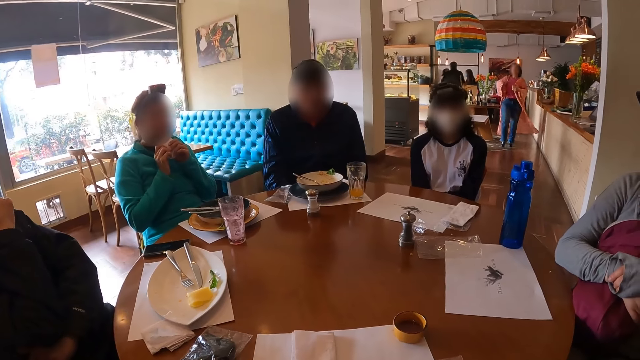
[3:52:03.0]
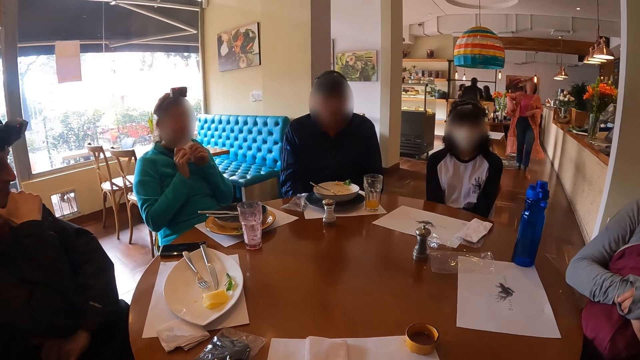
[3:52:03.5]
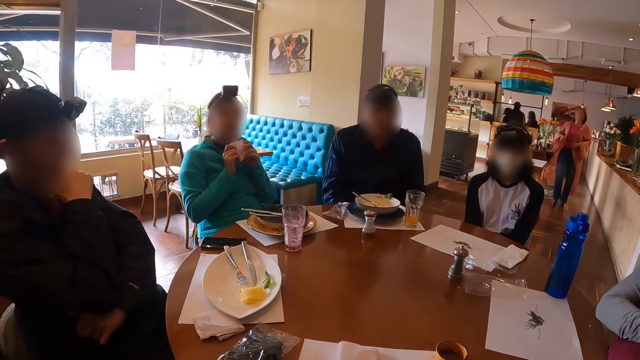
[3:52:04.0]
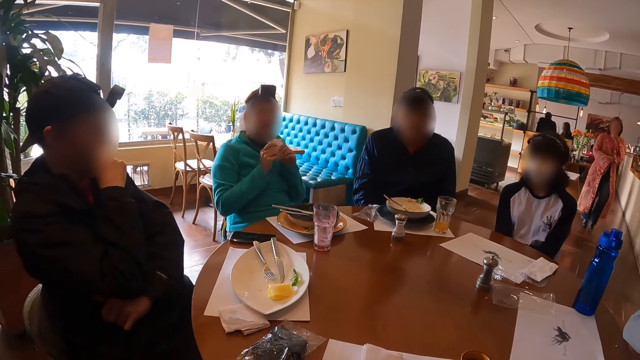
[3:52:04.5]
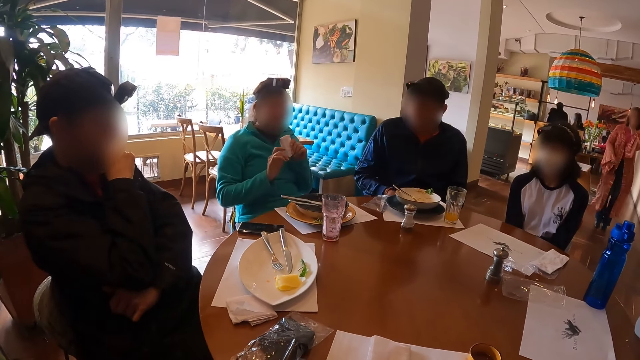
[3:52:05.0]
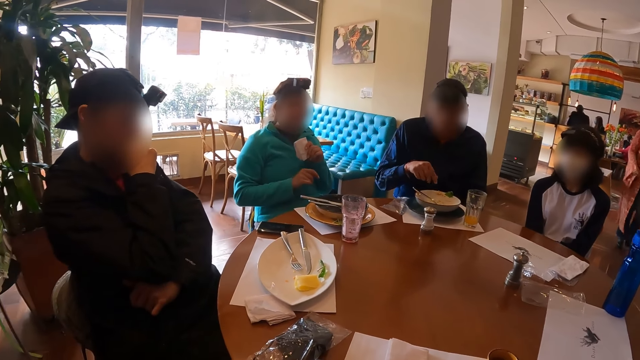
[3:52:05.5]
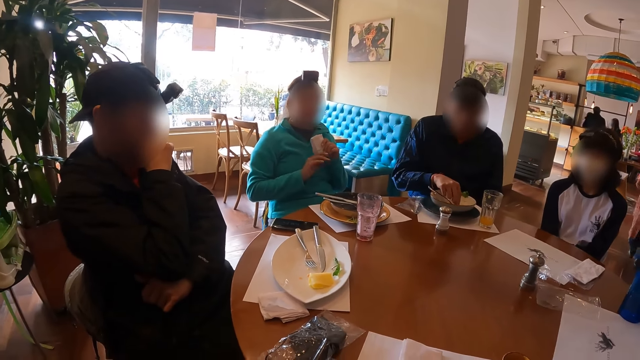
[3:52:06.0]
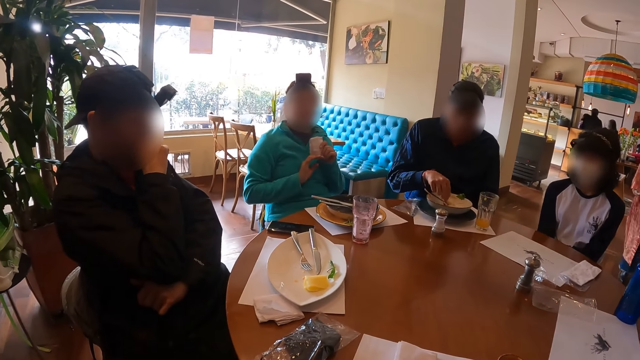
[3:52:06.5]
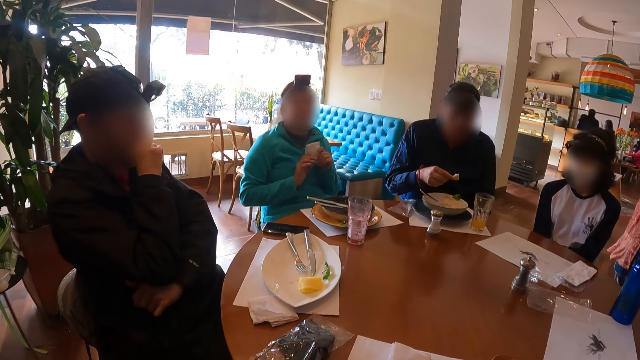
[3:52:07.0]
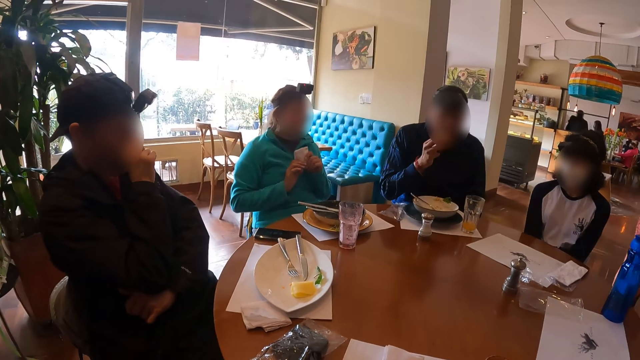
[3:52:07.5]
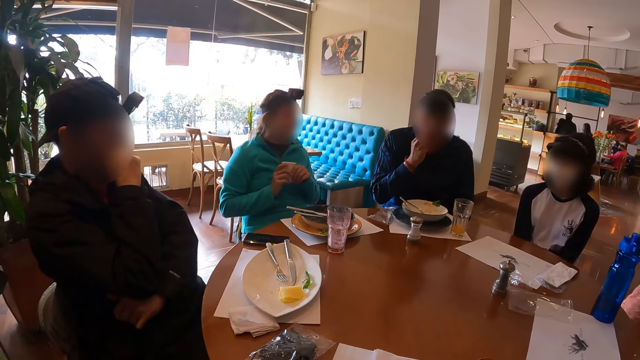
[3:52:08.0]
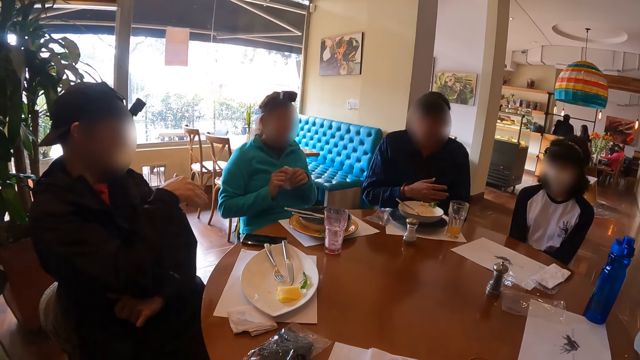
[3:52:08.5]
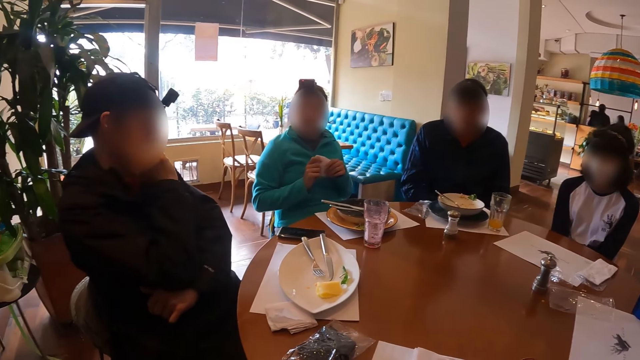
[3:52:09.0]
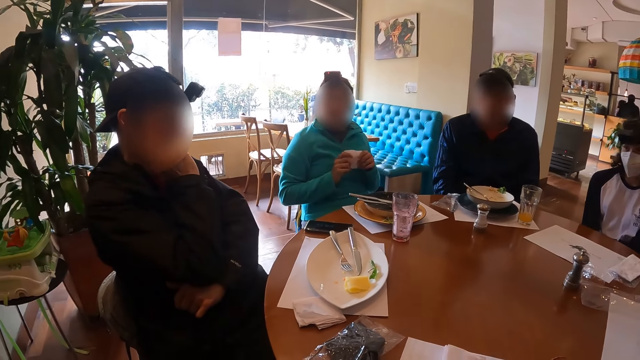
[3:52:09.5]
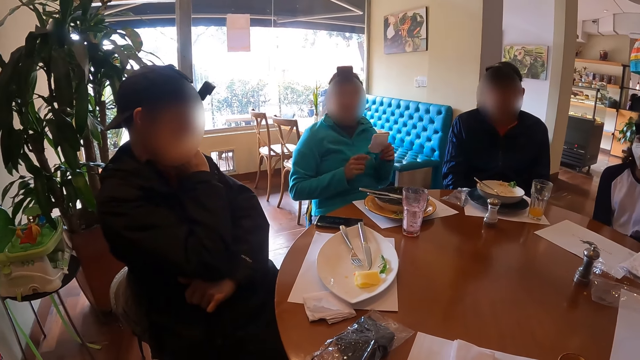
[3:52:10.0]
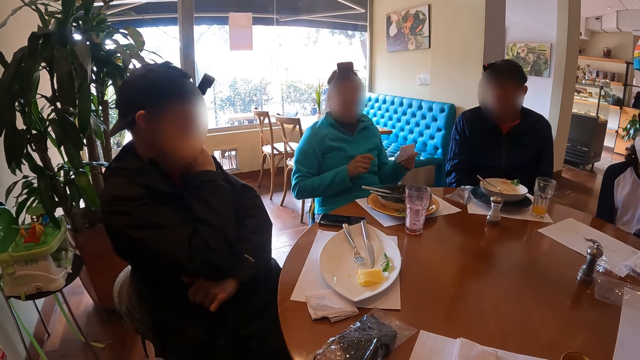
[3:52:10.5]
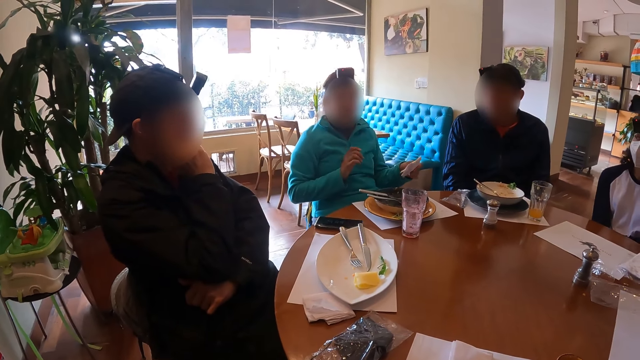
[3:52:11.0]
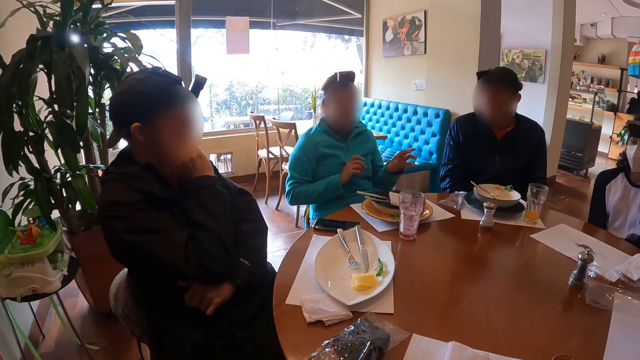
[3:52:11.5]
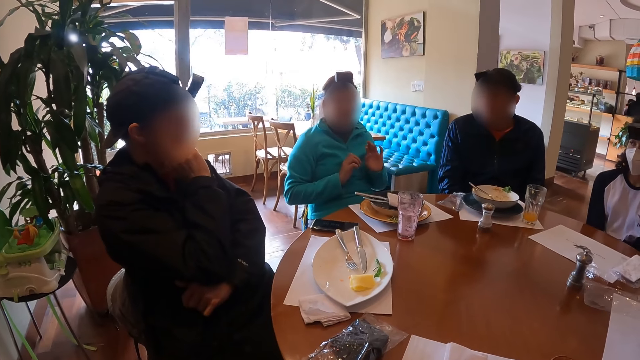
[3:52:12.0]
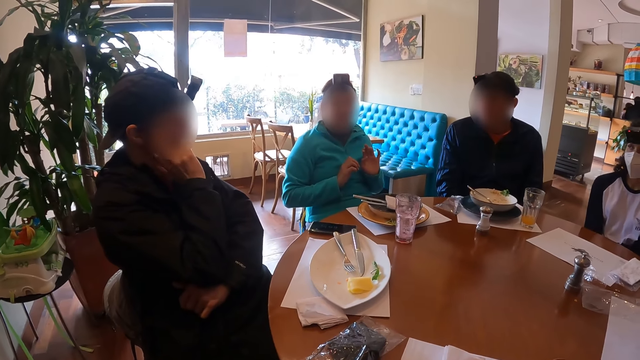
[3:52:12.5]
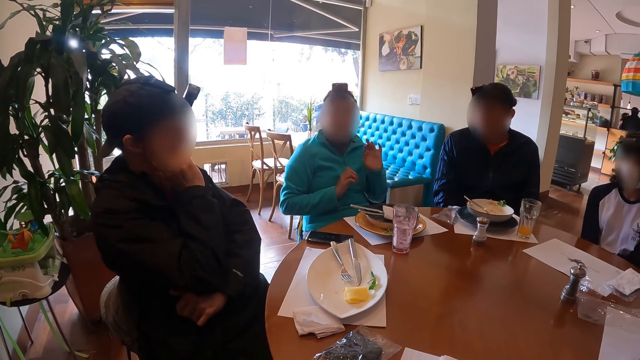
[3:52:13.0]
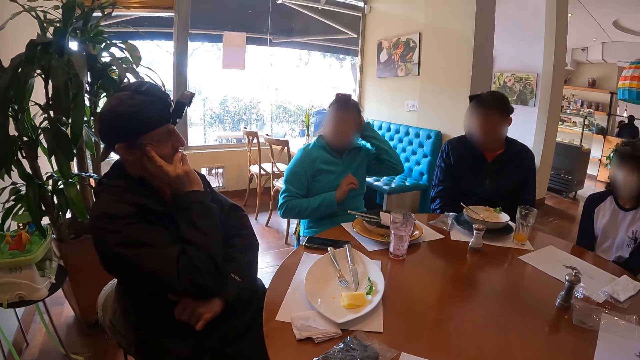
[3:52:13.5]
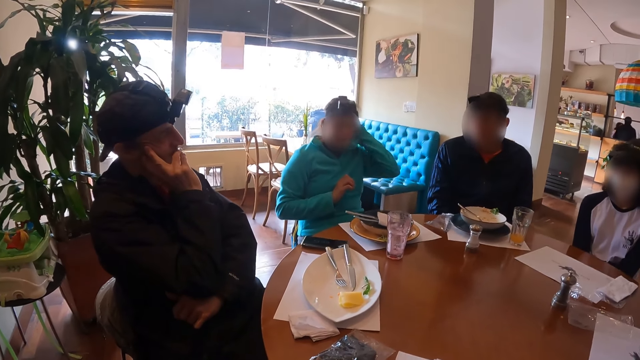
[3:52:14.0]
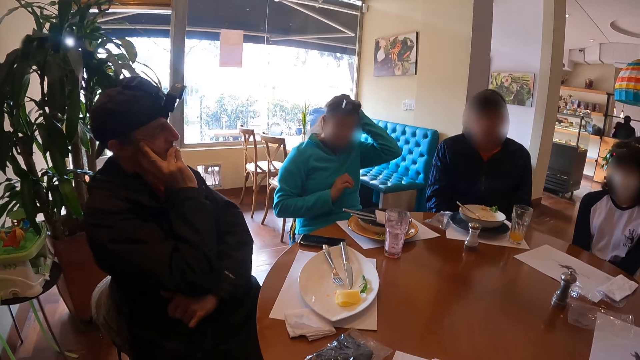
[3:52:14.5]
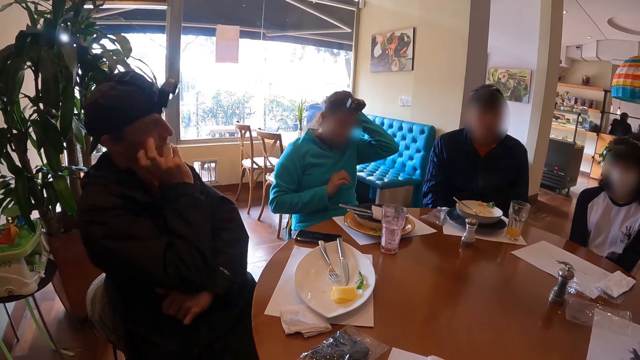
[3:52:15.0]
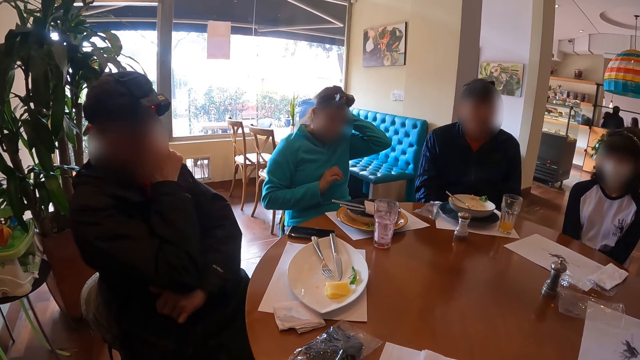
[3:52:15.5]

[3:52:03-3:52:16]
A man picks food from the plate on the table with his right hand. The man eats food from his right hand. A woman drops the piece of paper towel on the table with her left hand.

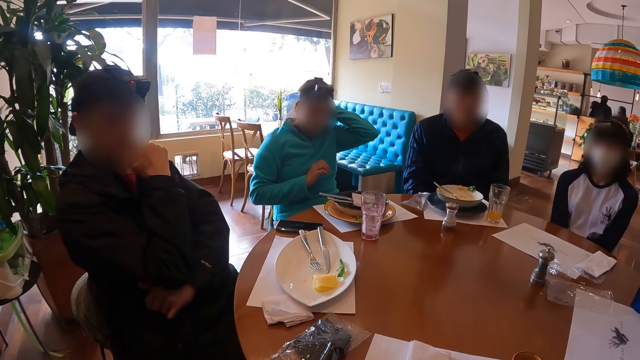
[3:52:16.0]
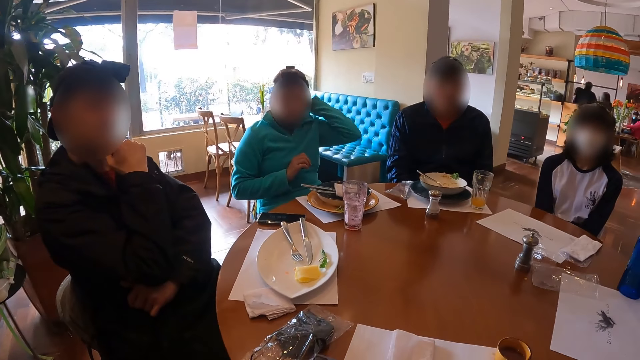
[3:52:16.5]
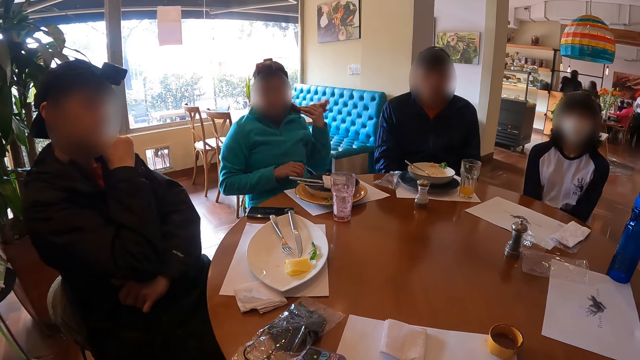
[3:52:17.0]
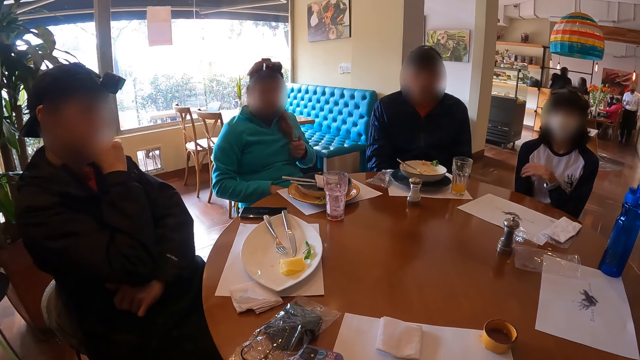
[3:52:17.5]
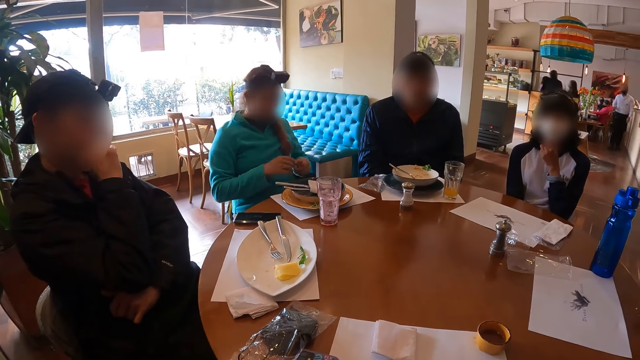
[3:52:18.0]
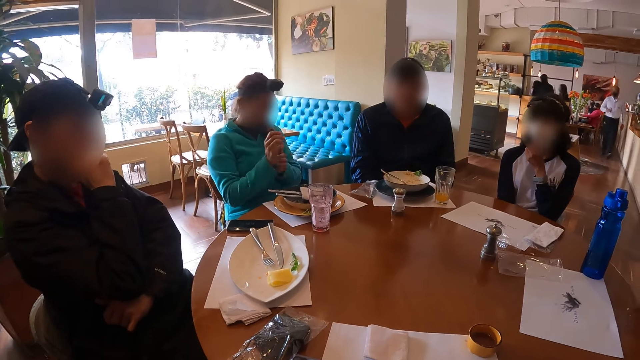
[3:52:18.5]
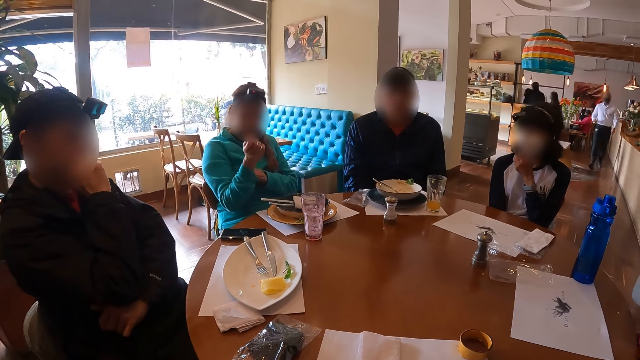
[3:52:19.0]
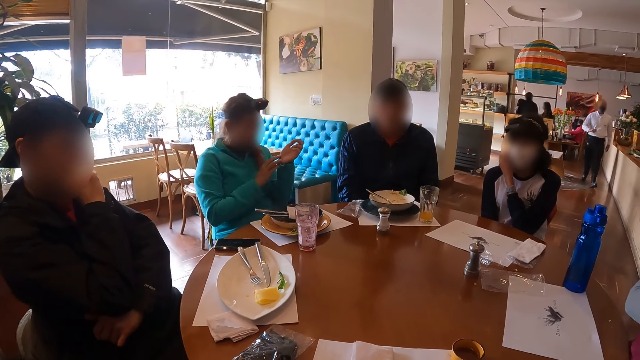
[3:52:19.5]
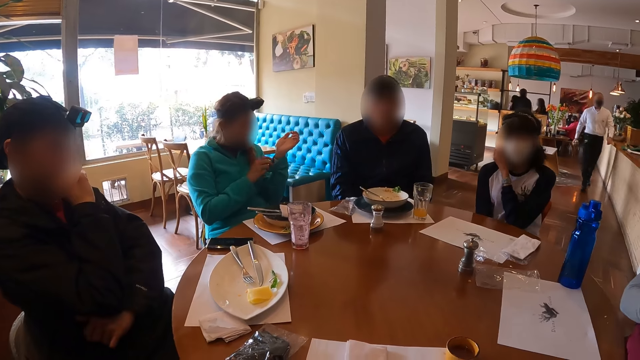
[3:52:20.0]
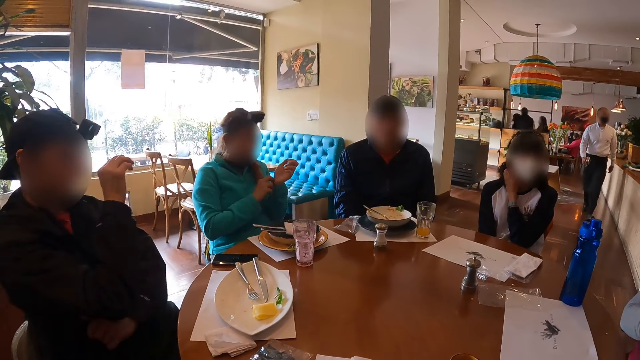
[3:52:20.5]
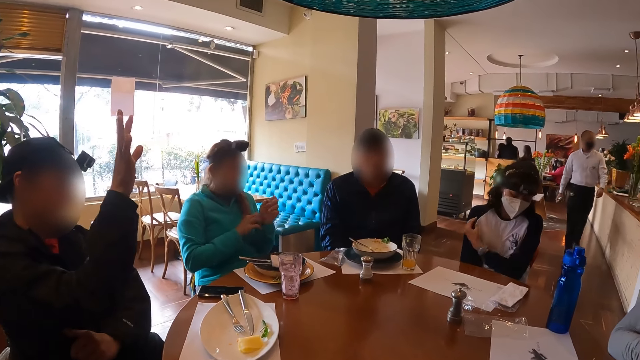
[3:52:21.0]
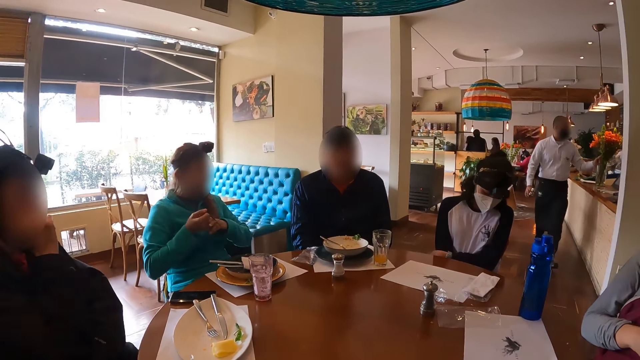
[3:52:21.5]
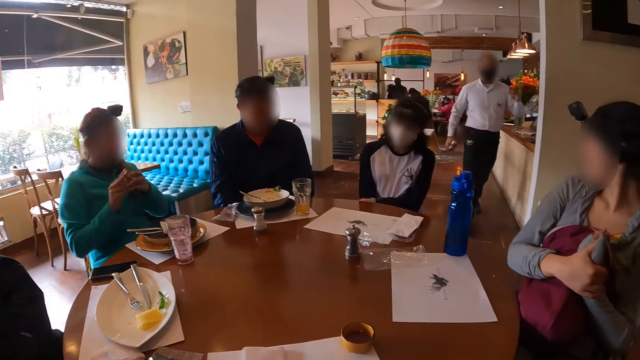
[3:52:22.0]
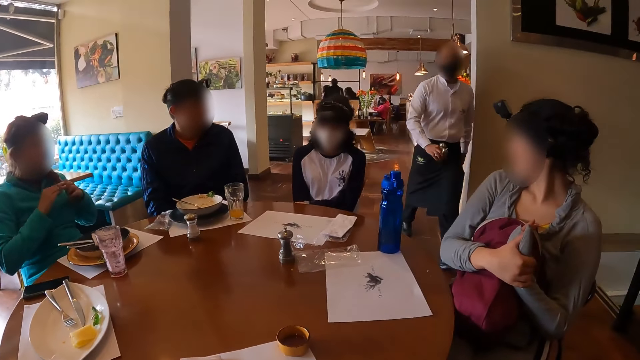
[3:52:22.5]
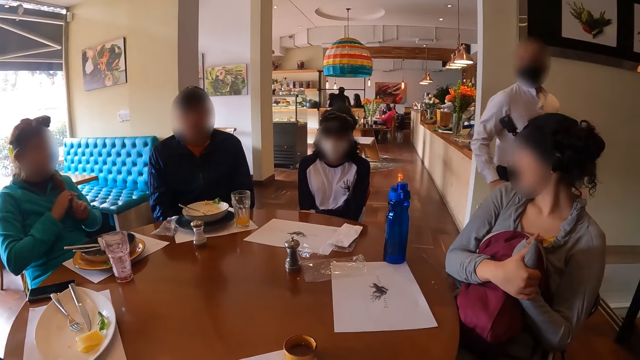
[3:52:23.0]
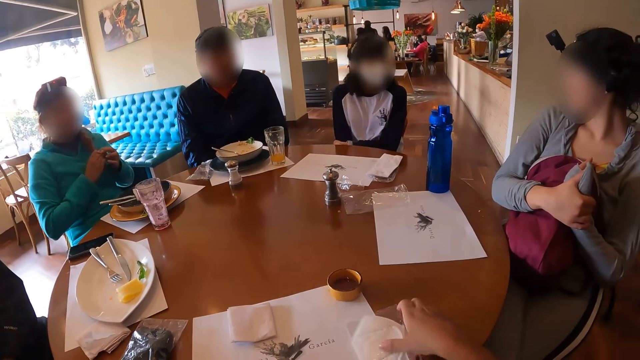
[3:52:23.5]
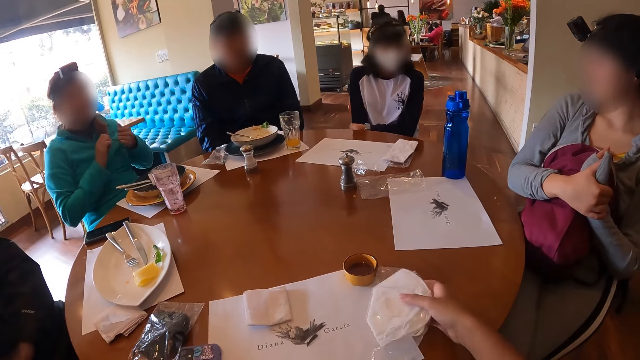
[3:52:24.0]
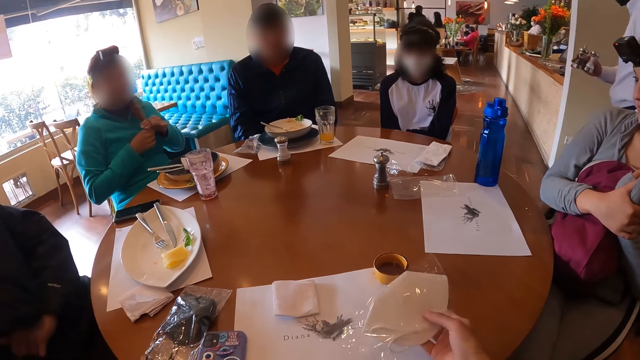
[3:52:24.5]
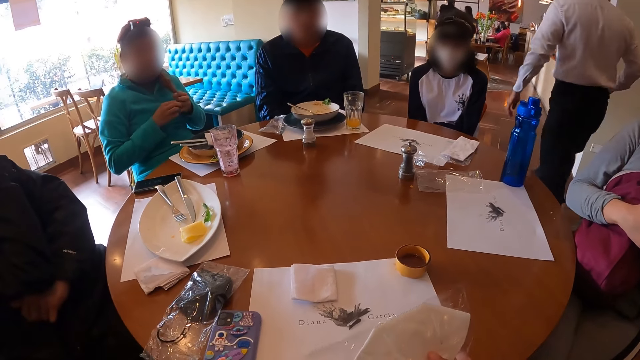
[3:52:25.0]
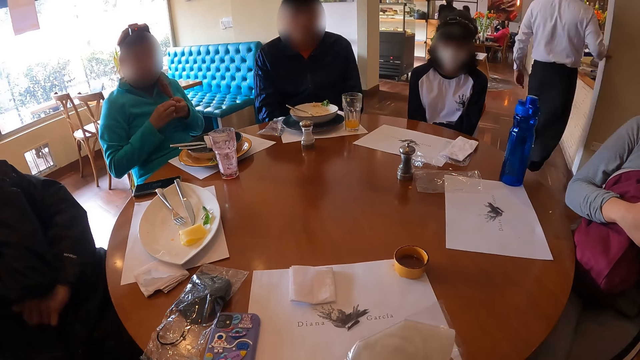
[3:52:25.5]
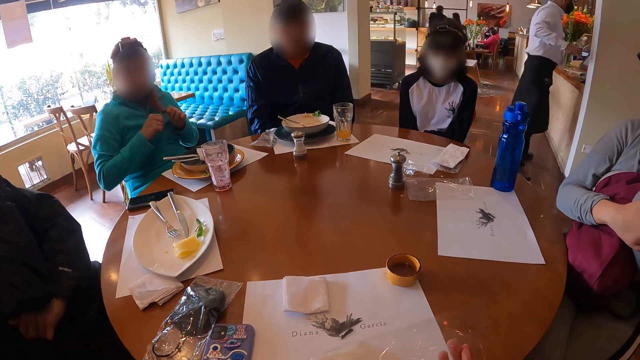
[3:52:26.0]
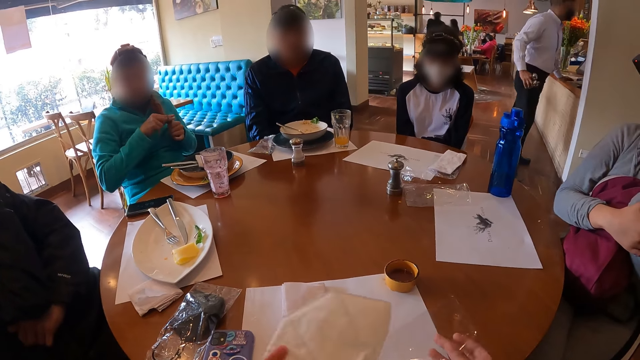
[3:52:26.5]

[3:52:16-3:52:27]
A man interacts with a waiter. The camera wearer looks at a lady. She picks a nylon wrap from the table with her right hand. She picks a facemask from the nylon wrap with her left hand.
